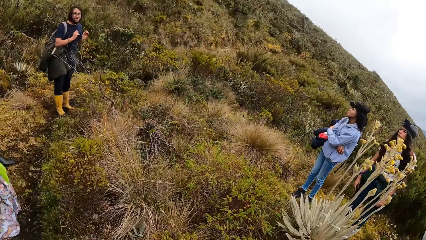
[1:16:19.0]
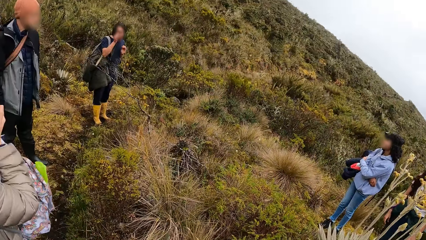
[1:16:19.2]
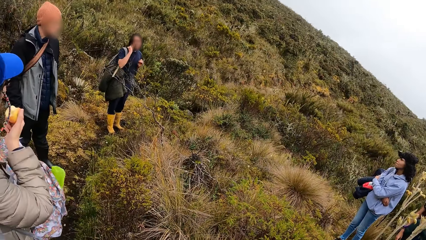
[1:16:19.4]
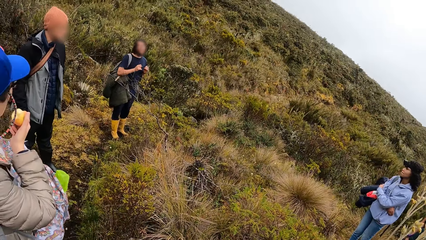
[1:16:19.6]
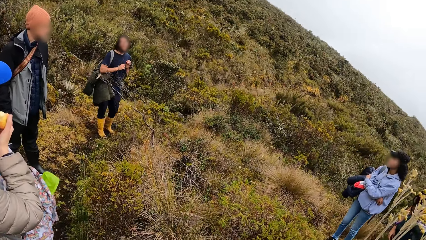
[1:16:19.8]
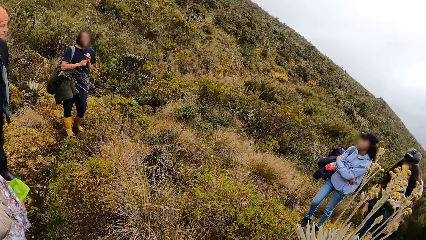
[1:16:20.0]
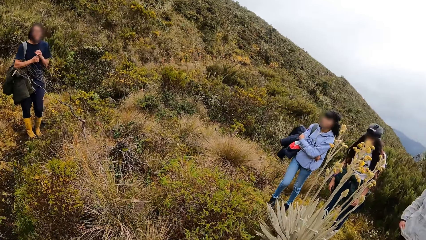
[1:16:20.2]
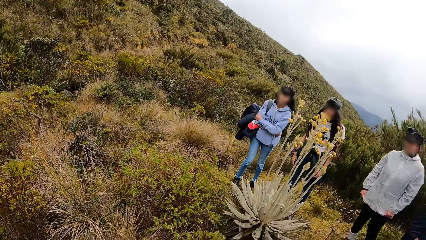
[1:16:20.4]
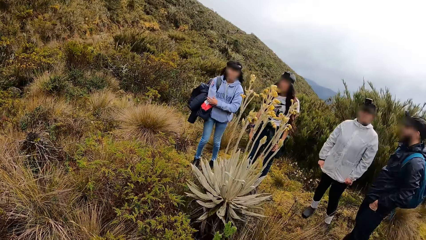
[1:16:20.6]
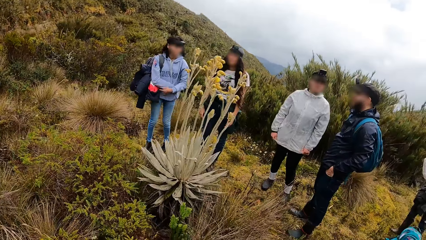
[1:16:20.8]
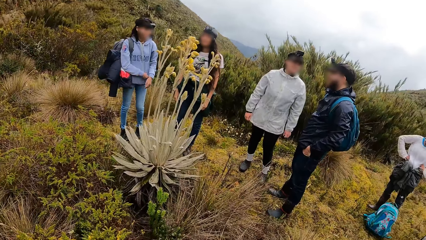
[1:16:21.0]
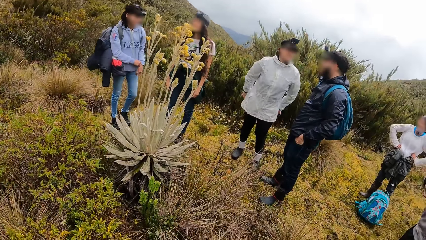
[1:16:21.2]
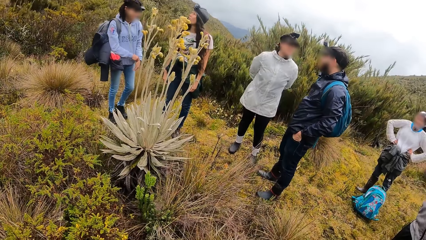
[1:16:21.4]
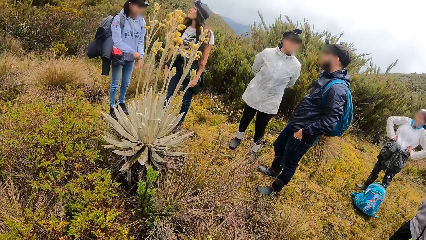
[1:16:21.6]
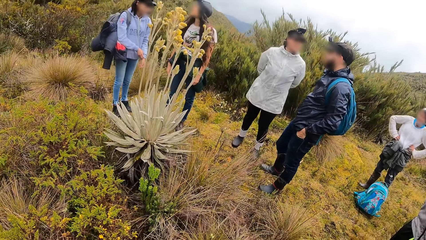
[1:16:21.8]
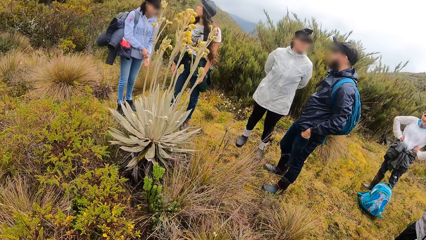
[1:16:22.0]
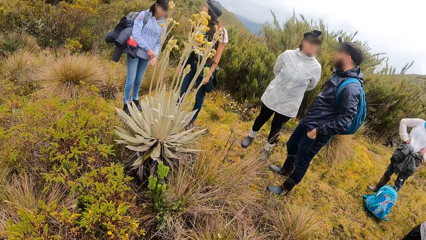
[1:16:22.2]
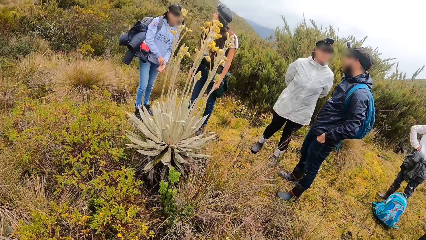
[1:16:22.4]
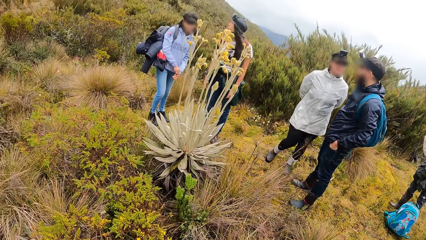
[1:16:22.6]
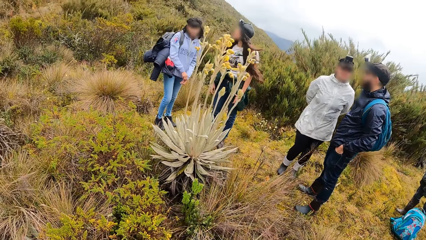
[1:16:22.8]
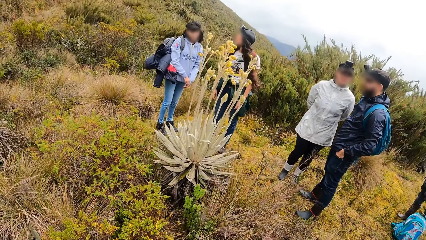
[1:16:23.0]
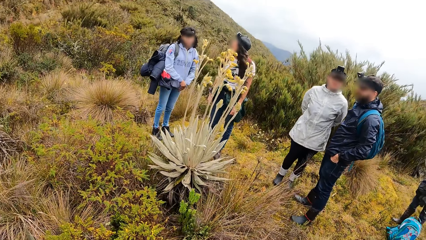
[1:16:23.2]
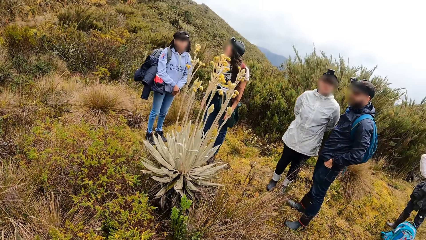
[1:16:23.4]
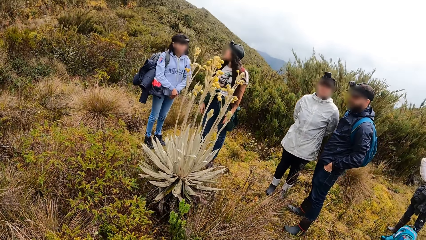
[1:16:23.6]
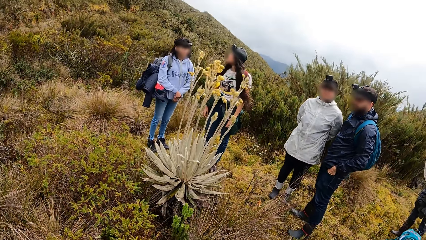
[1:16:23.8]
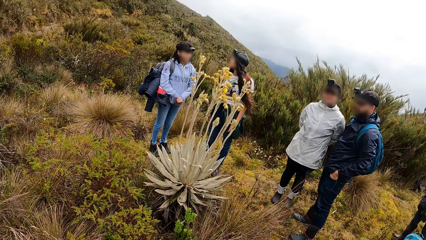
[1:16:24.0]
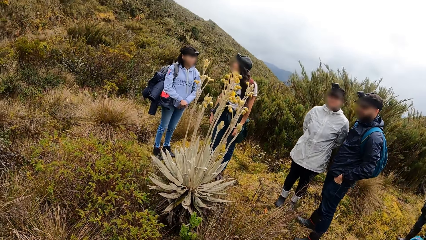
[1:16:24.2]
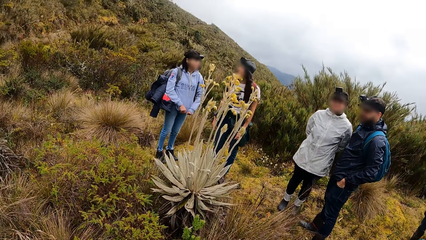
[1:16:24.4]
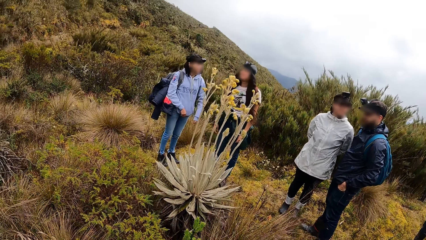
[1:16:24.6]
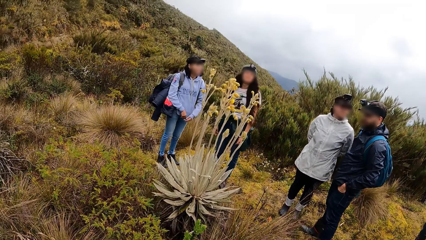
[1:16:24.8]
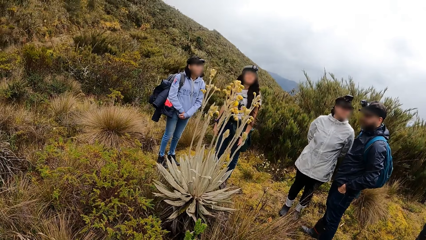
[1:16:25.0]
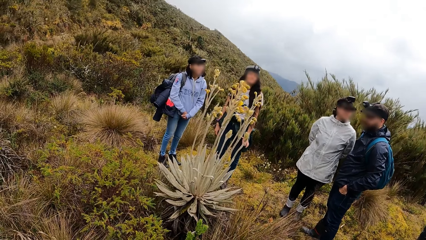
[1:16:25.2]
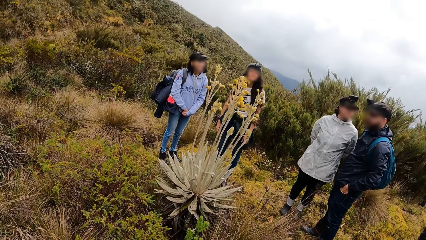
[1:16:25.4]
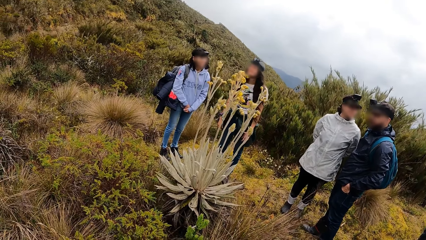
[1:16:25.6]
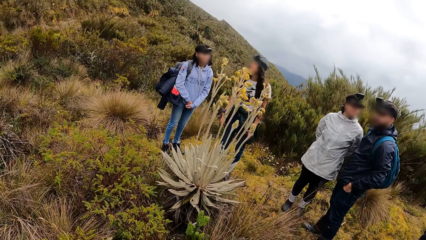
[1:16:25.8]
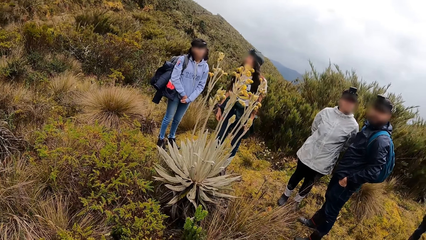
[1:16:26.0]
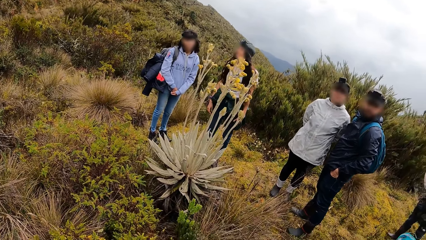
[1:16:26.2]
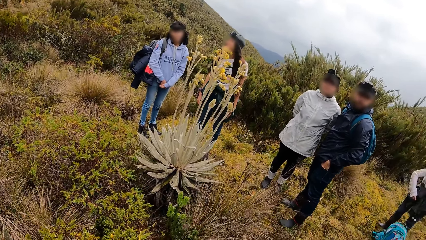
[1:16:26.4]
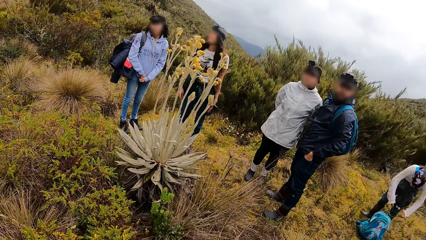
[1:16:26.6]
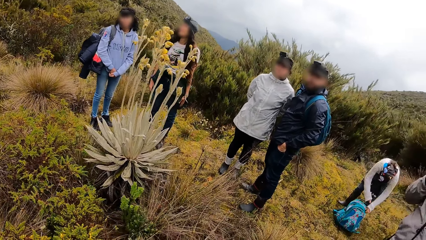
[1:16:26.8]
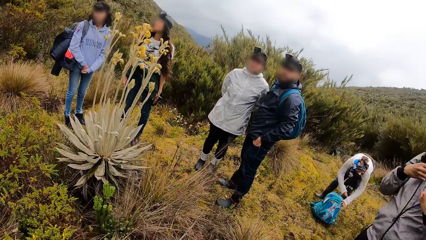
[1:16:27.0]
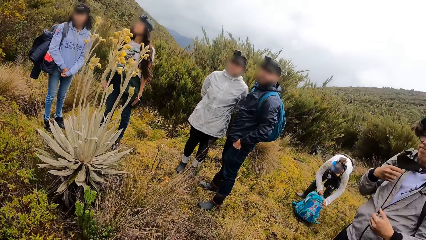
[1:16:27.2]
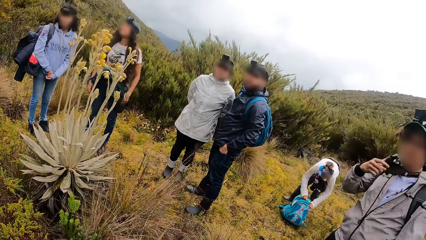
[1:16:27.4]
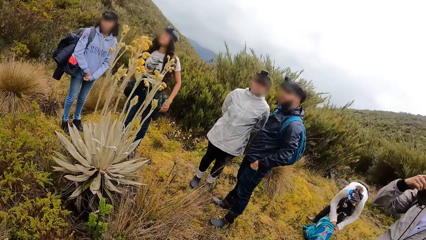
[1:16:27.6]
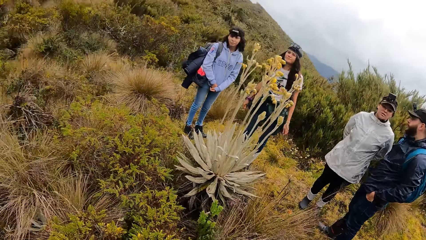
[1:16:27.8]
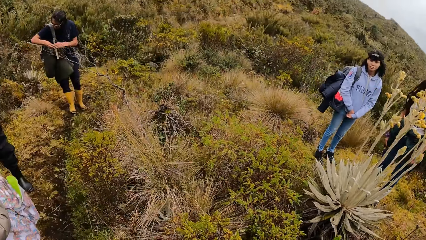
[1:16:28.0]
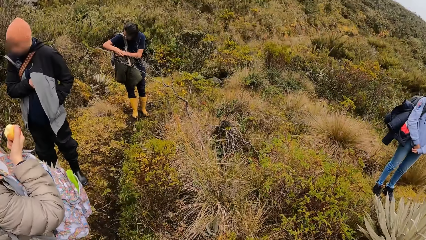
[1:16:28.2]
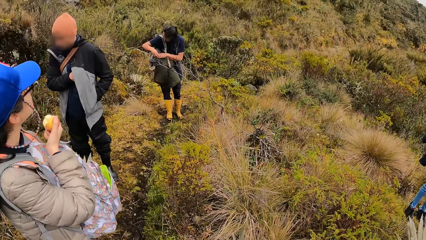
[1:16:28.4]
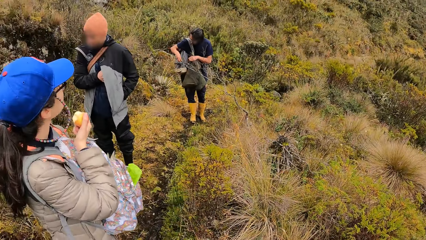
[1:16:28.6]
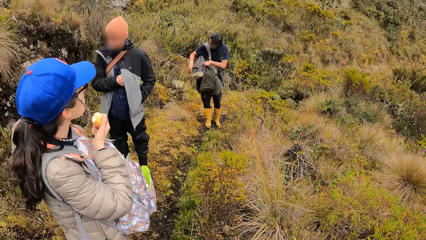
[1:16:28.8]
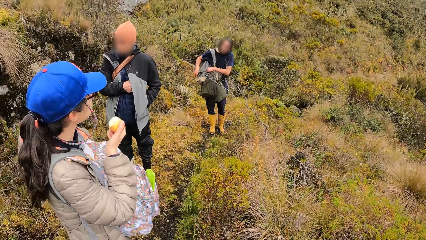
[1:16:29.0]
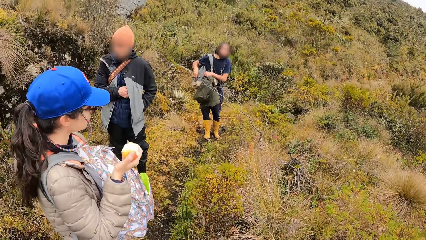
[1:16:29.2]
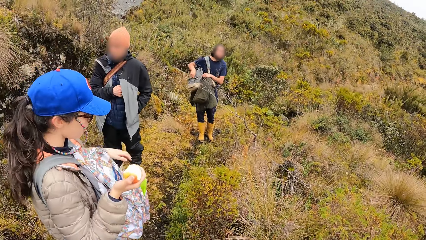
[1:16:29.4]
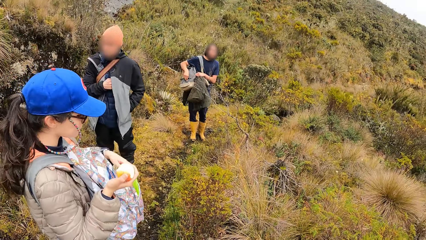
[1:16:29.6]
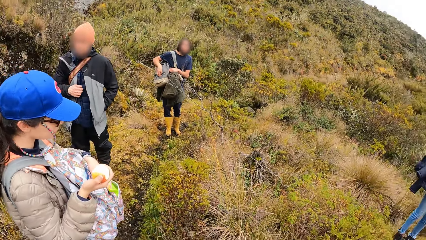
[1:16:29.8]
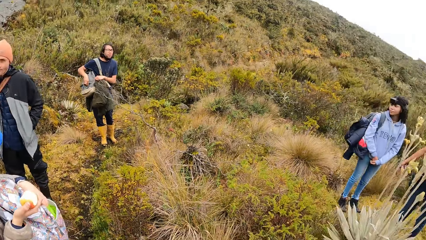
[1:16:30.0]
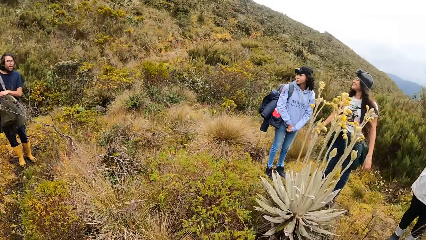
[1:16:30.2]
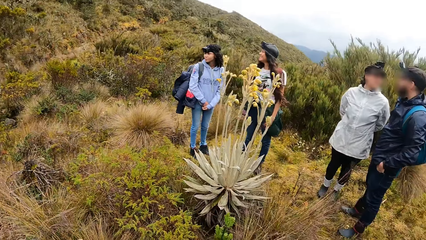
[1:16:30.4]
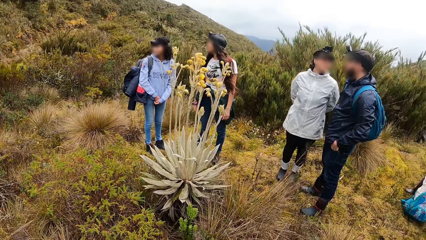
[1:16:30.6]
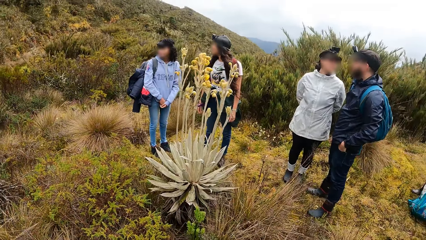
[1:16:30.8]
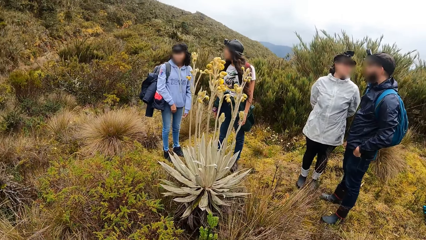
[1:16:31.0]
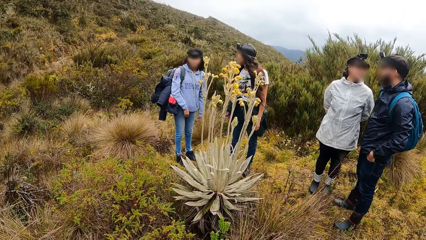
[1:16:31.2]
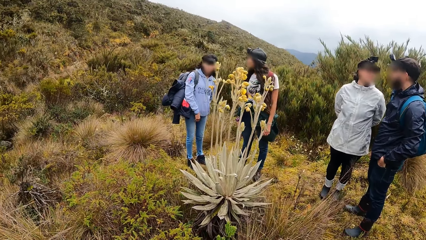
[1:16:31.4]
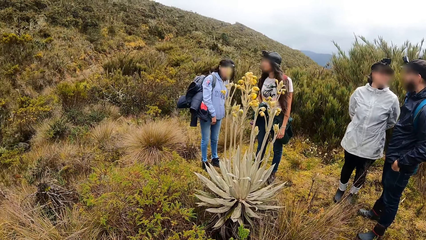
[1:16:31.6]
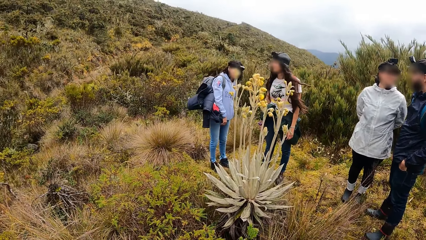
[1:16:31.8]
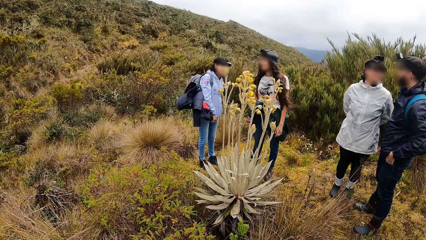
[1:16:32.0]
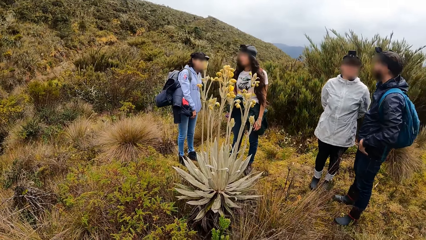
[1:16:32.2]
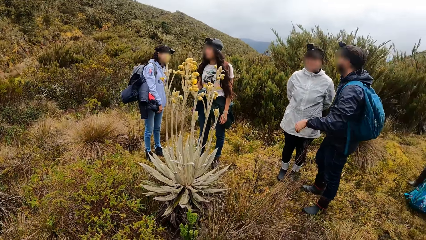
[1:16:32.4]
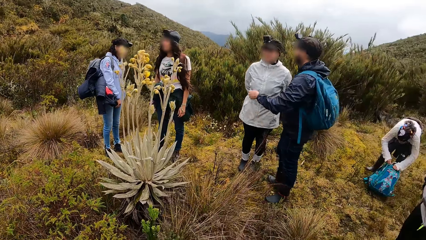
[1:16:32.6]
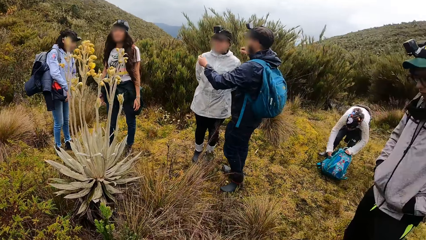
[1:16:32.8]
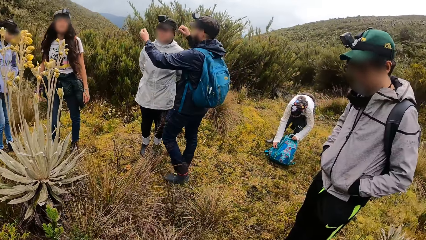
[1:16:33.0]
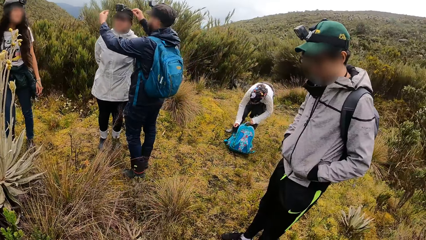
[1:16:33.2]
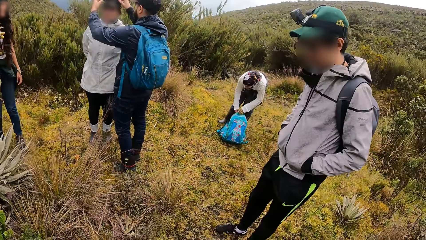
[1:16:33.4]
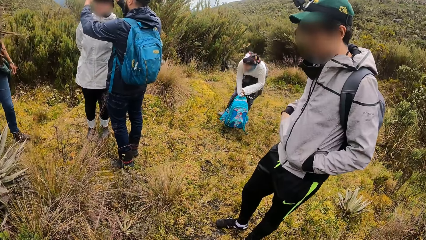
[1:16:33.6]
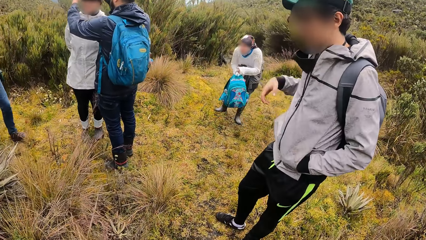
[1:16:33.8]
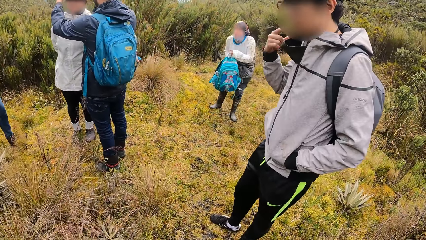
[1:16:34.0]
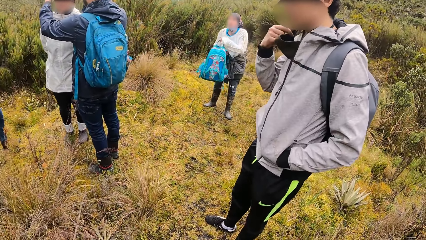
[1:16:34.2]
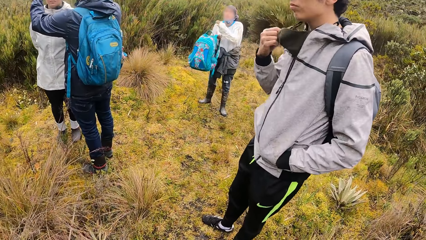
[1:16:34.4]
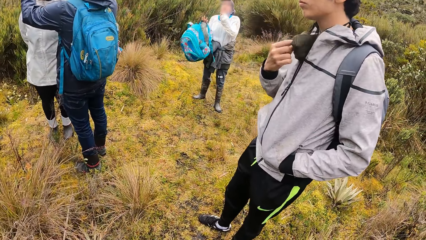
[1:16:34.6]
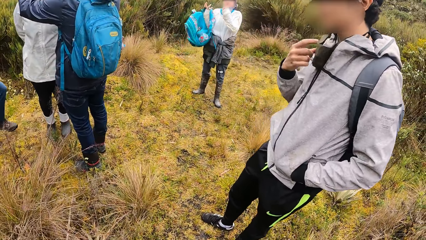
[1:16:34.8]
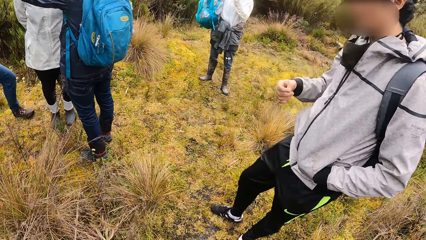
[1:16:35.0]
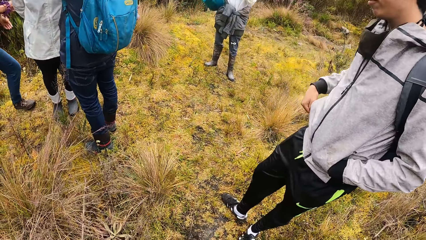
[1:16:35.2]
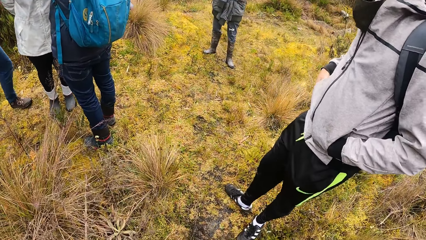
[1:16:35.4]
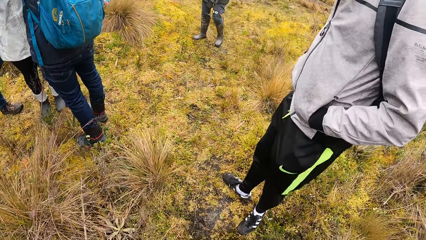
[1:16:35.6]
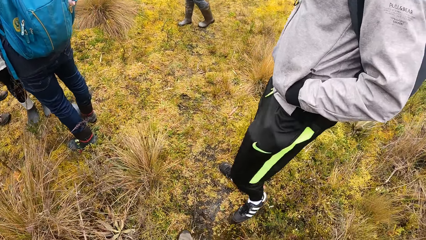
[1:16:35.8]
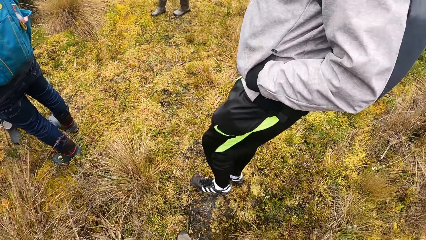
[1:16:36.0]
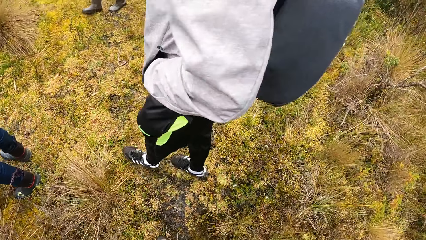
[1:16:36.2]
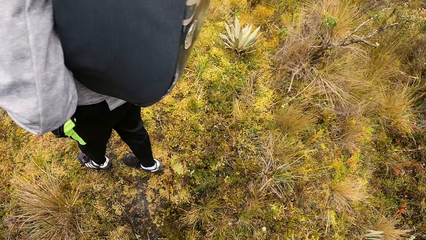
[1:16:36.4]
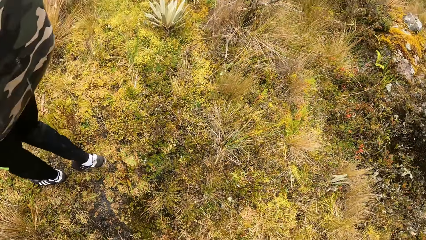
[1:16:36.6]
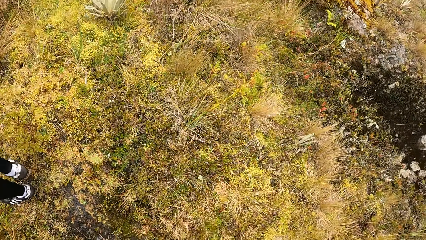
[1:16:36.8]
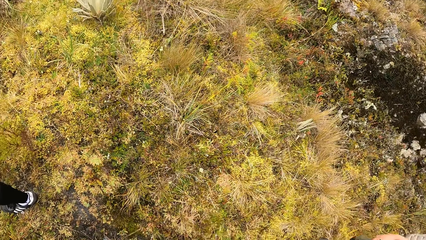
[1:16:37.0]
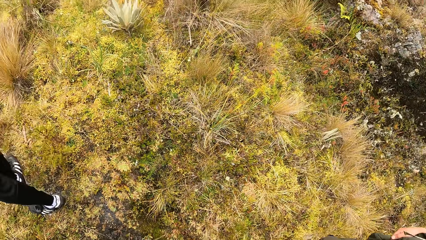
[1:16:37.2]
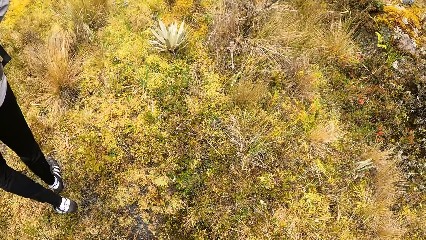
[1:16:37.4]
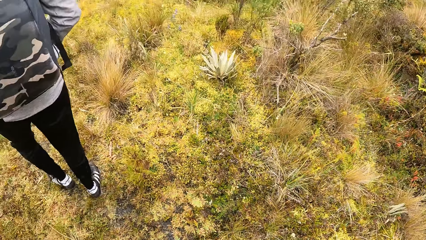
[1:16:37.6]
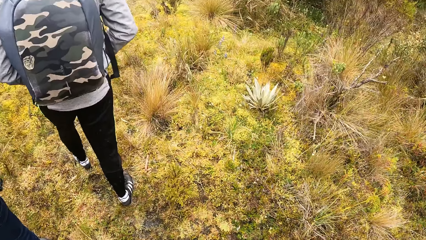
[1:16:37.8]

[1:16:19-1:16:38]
A man touches his face with his right hand. A woman places both hands behind her back. Another woman adjusts the left sleeve of her hoodie with her right hand. A third woman fiddles with a backpack on the grassy pathway with both hands. The first man fiddles with the backpack over his right arm with both hands. A fourth woman touches the nylon in the backpack on her chest with her left hand. Another man adjusts a camera on the first woman's head with both hands. The third woman takes the backpack from the grassy pathway with both hands. A third man touches a nose mask on his neck with his right hand. The third woman puts the backpack in her right hand over her right arm. The third man puts his right hand into the pocket of his hoodie and walks on the grassy pathway.
